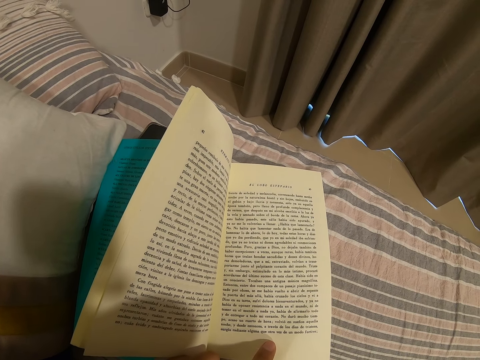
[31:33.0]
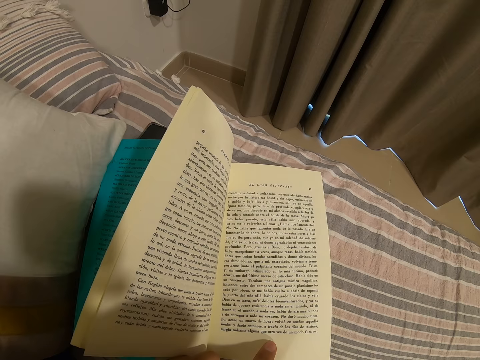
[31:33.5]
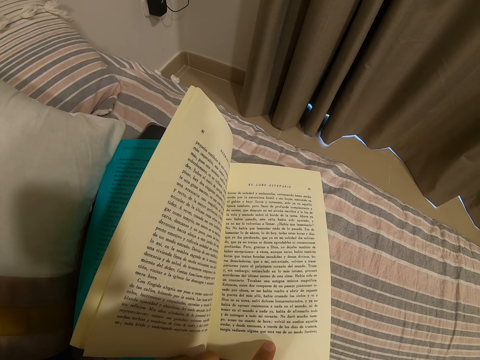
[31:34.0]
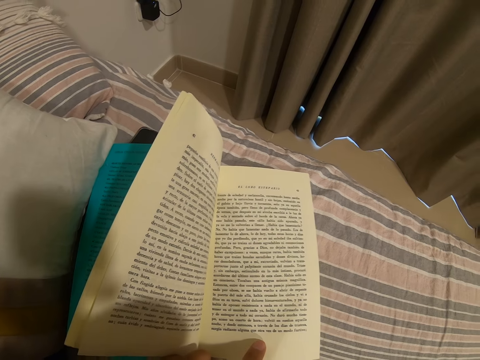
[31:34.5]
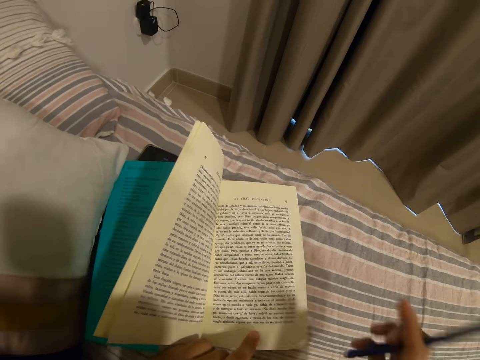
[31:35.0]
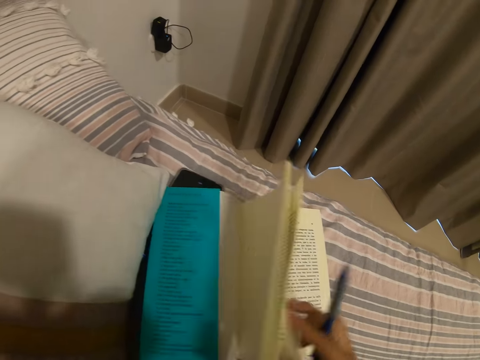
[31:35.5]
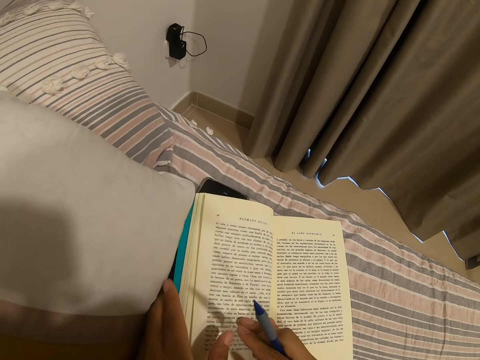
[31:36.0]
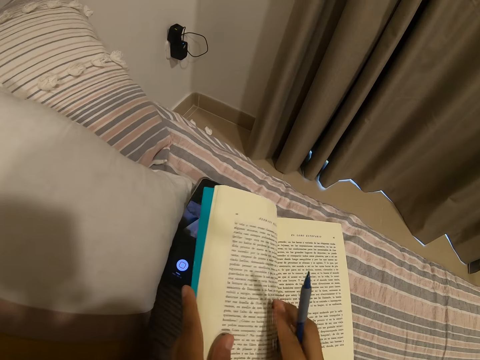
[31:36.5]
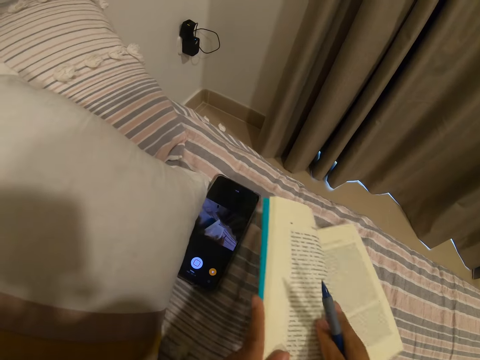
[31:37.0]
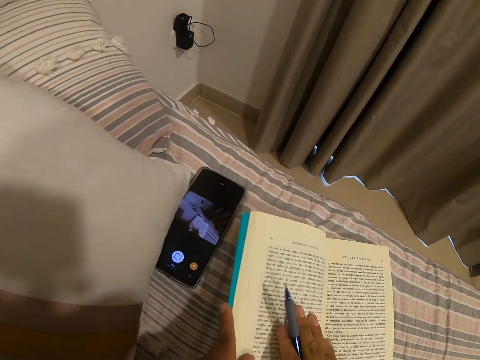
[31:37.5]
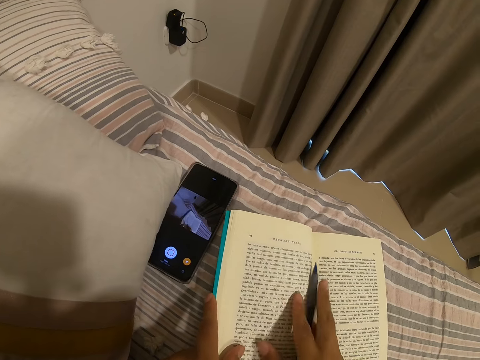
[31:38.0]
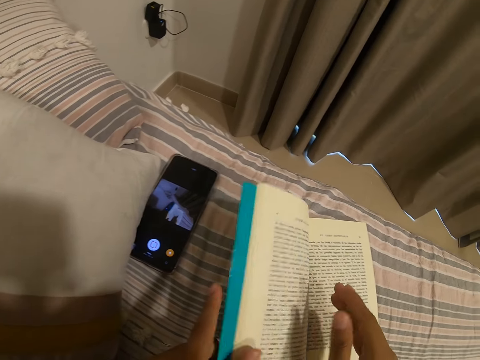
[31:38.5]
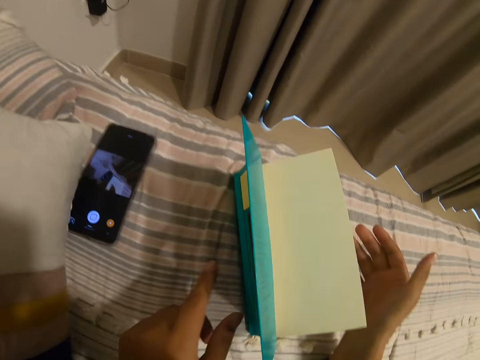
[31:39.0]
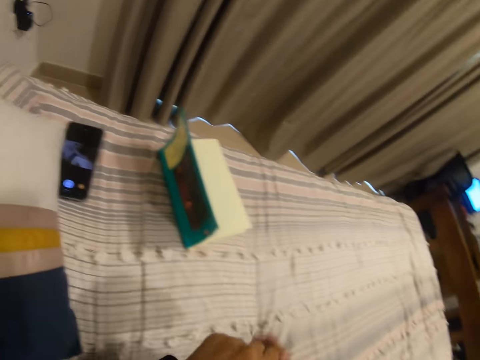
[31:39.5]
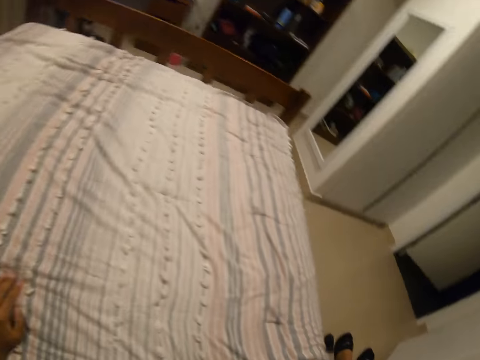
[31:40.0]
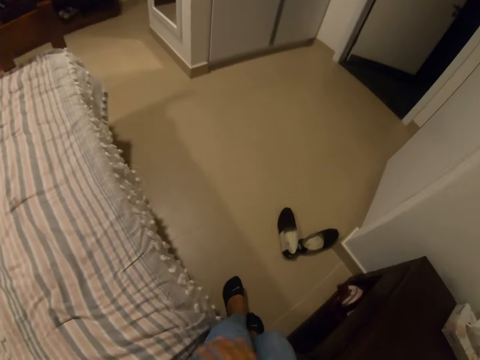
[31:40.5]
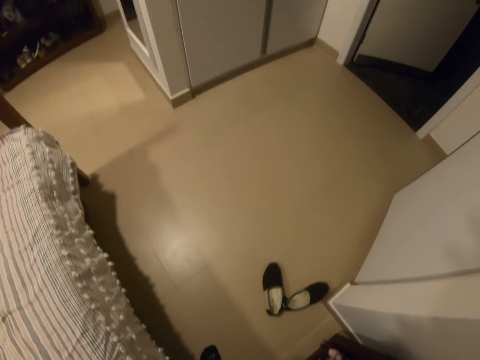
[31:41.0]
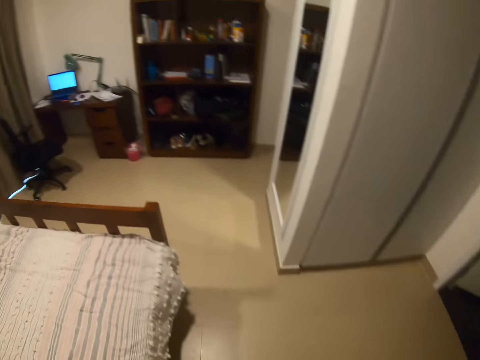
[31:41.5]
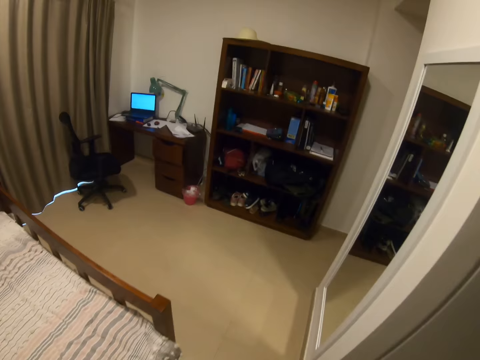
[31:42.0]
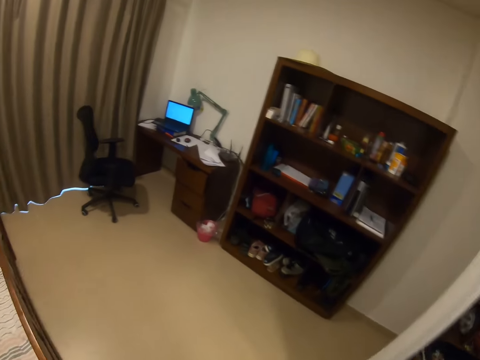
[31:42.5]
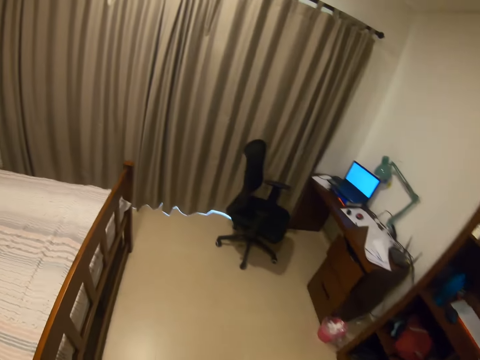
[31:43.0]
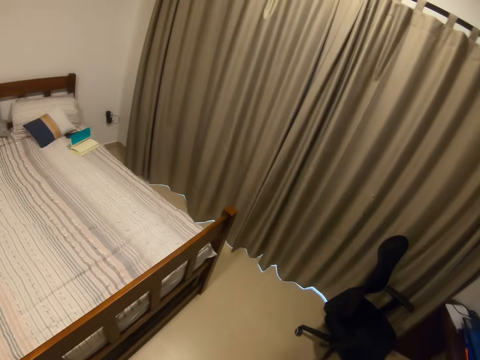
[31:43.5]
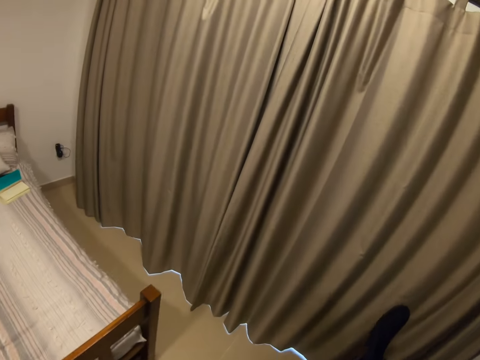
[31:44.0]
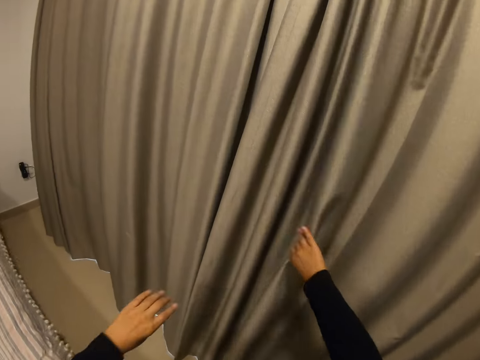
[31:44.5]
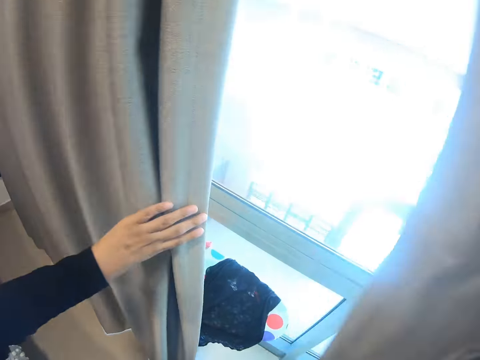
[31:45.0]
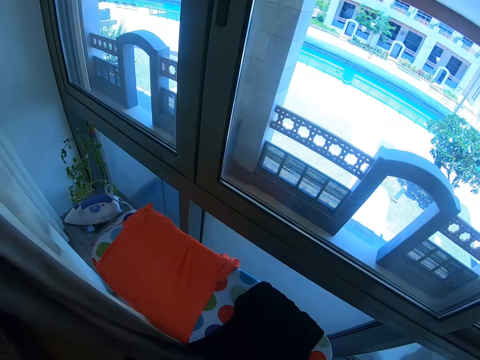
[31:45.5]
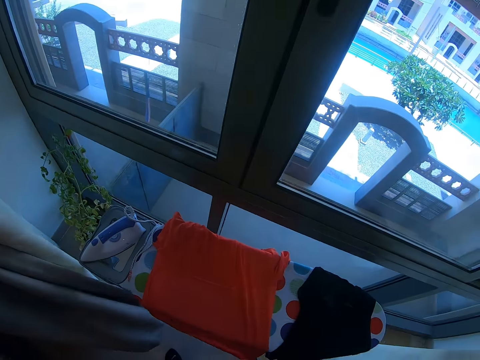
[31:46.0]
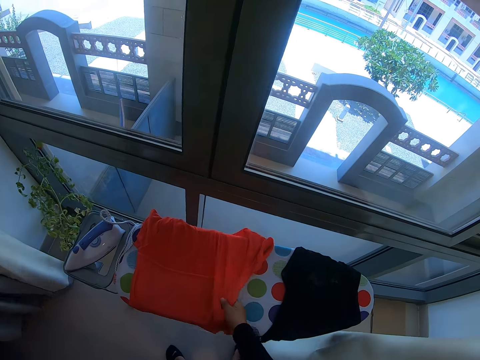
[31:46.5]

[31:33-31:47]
The camera wearer holds a pen. They flip a book page. They flip the book again. They put the pen on a book page, close the book, and get out of bed. They stand up. They walk around the room. They open the curtains.

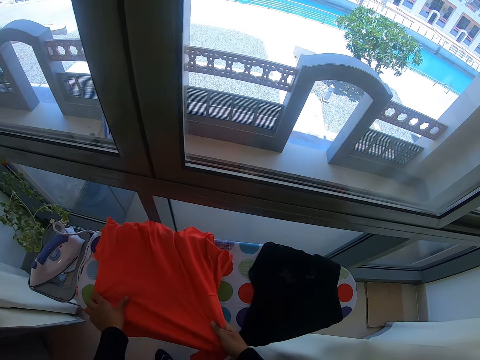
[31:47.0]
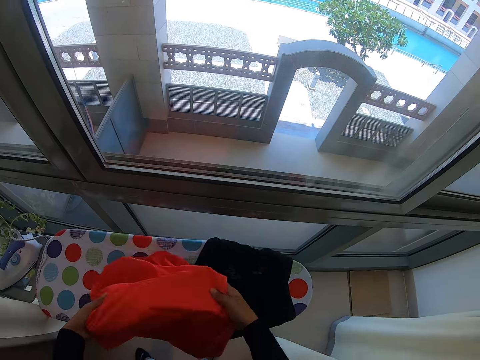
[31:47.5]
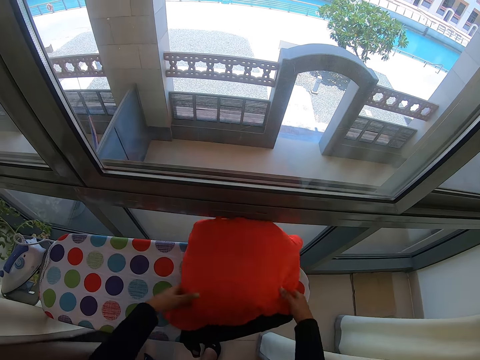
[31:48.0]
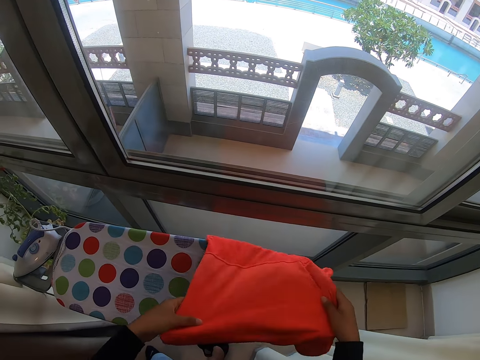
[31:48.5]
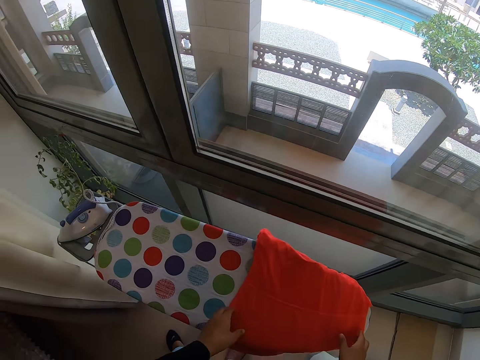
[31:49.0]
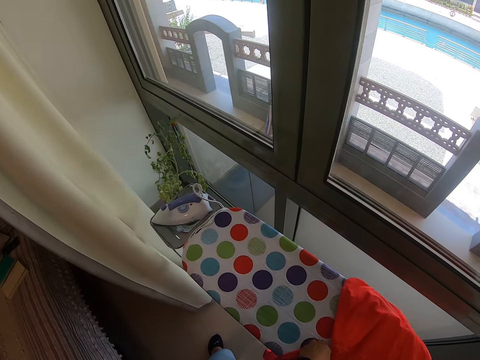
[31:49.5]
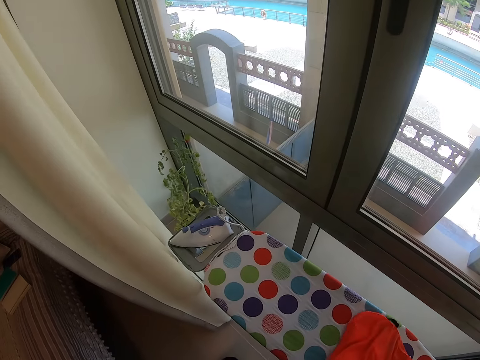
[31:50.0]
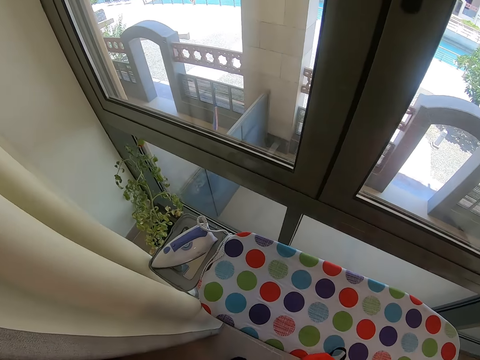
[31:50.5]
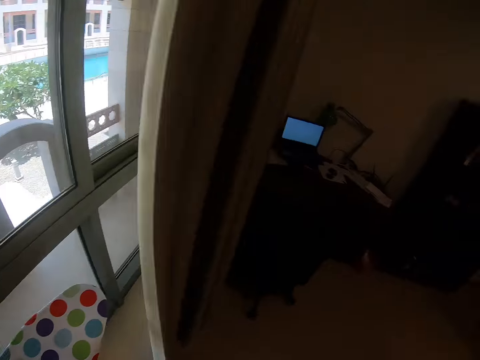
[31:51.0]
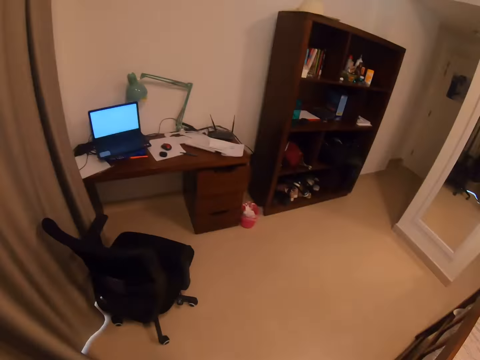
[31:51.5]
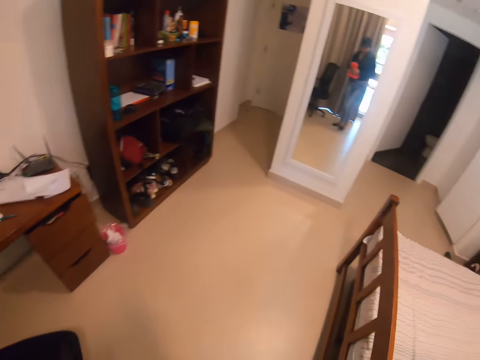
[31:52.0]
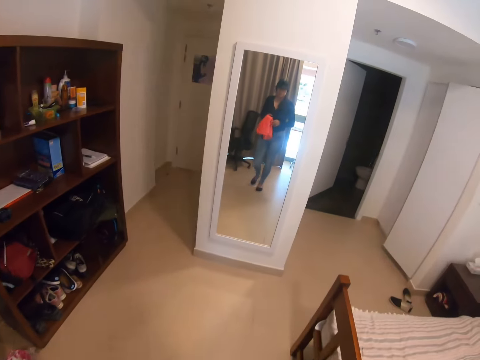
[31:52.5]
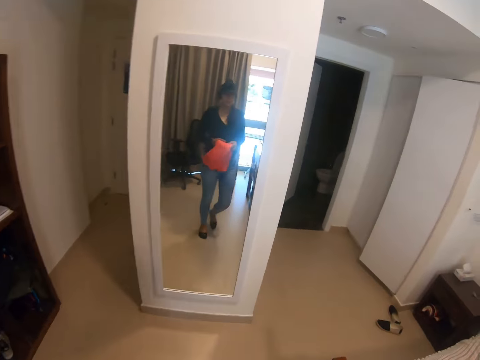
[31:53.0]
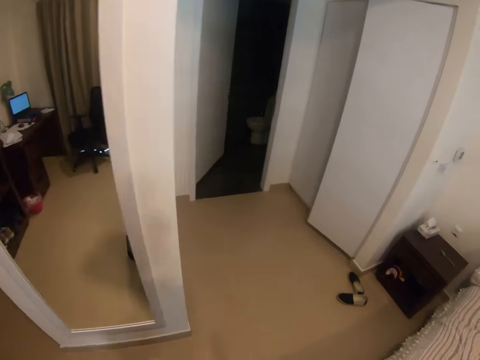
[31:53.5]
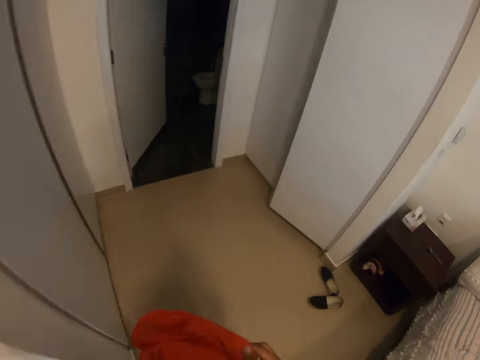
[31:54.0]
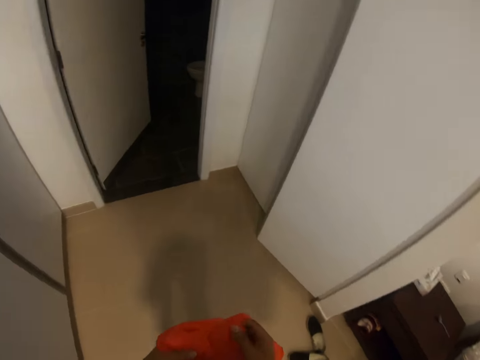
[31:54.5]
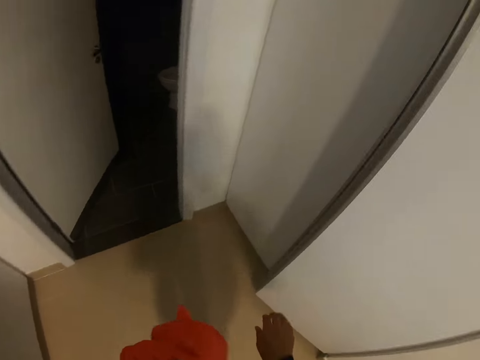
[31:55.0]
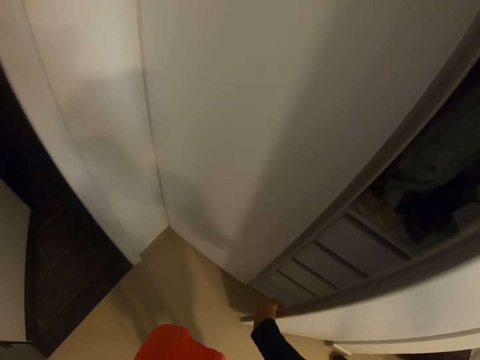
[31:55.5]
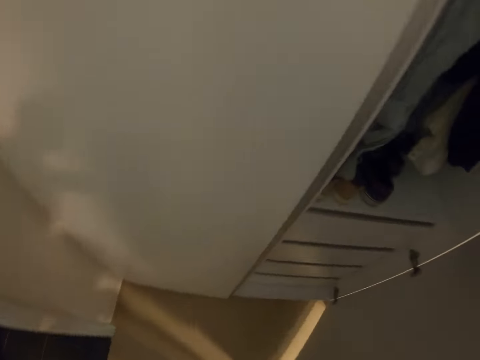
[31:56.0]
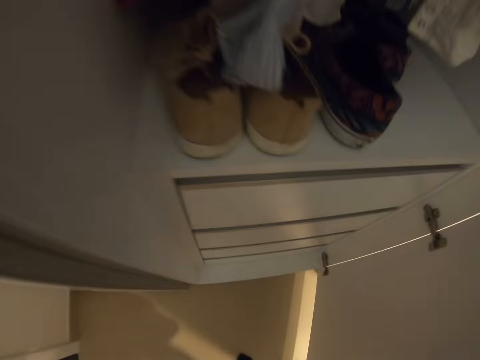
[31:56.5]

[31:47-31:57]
The camera wearer picks up clothes. They unhang the clothes. They walk carrying the clothes. They open the wardrobe door.

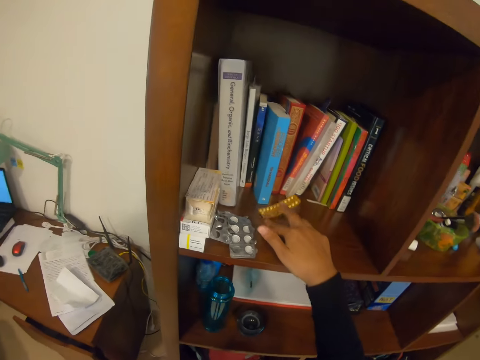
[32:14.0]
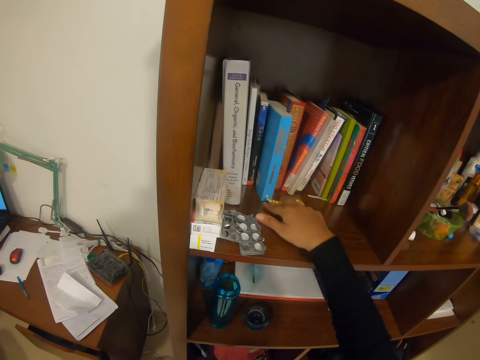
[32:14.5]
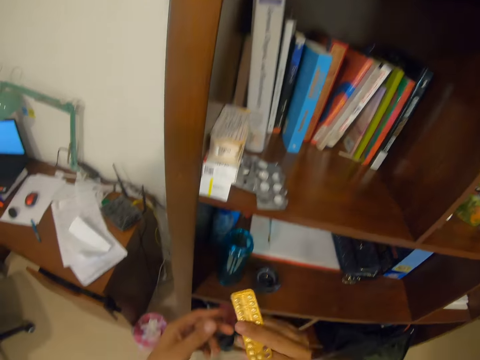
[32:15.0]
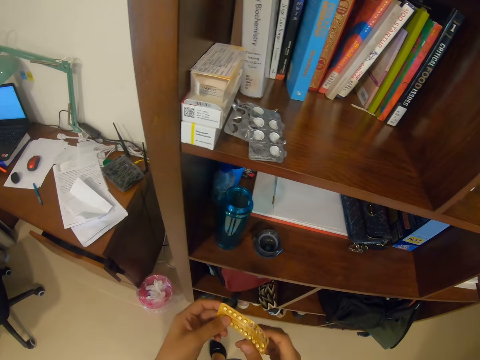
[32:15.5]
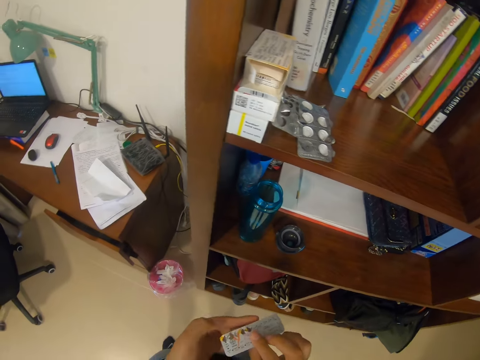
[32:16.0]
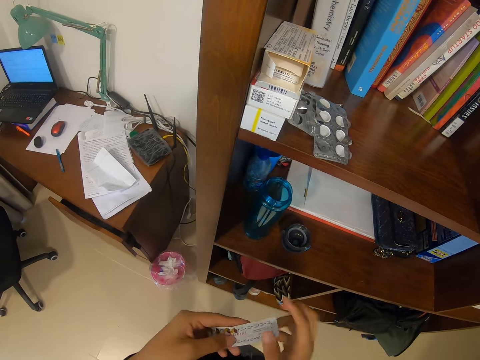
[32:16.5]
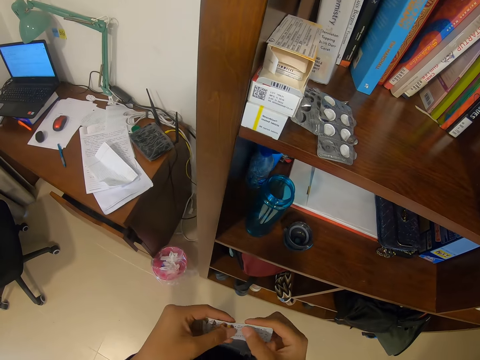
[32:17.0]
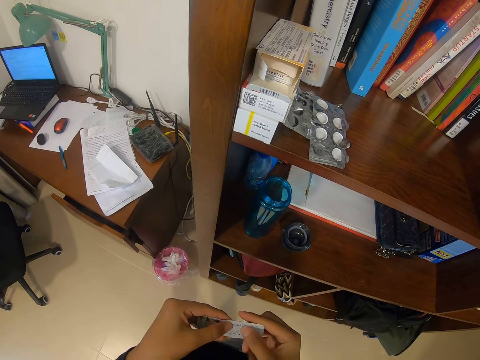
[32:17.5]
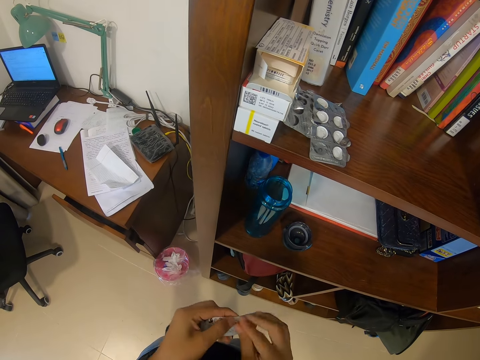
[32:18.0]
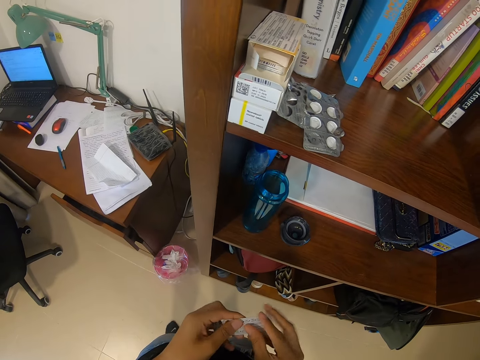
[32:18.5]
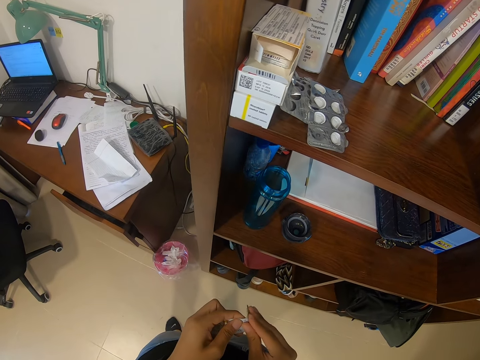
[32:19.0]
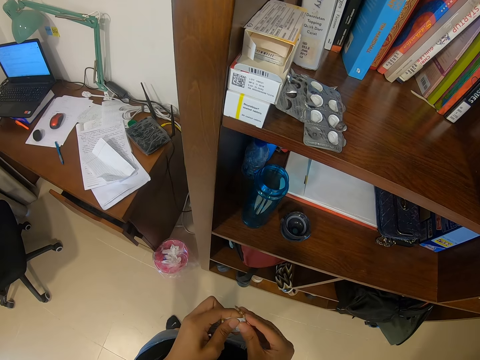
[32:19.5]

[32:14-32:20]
The camera wearer picks tablets or painkillers from a bookshelf. They break the painkiller's sachet.
